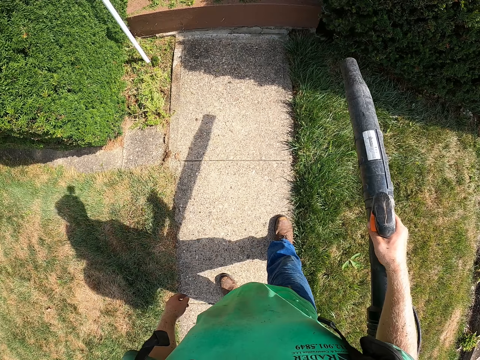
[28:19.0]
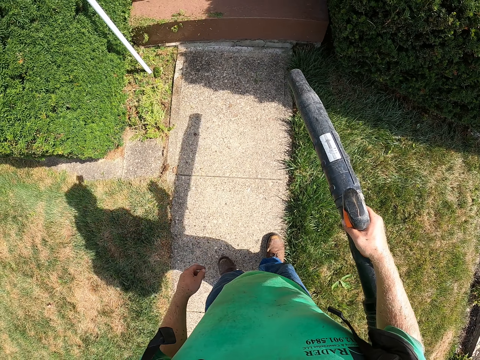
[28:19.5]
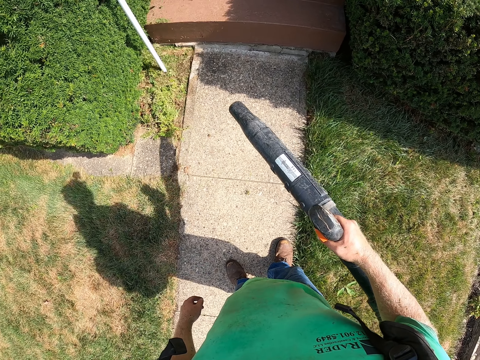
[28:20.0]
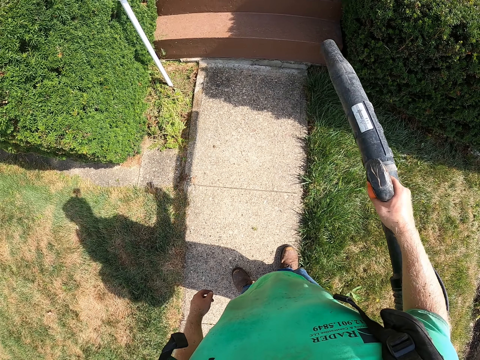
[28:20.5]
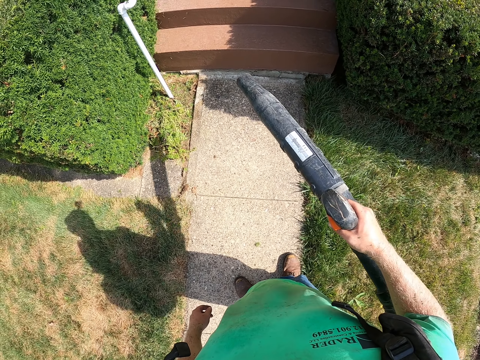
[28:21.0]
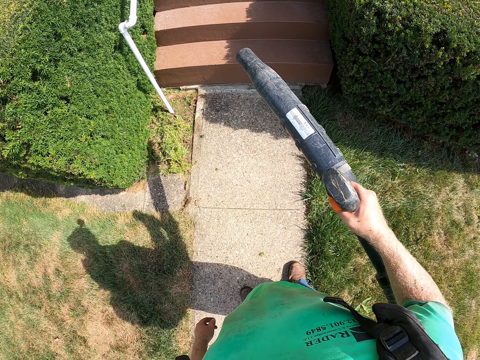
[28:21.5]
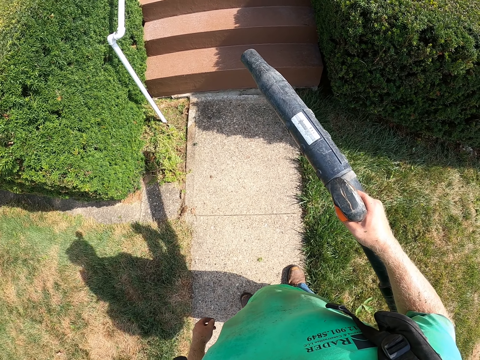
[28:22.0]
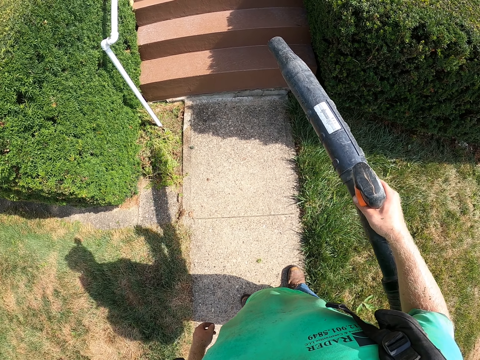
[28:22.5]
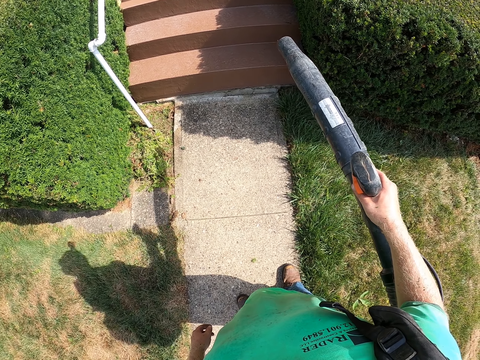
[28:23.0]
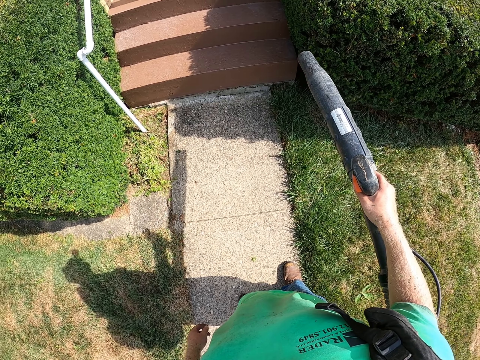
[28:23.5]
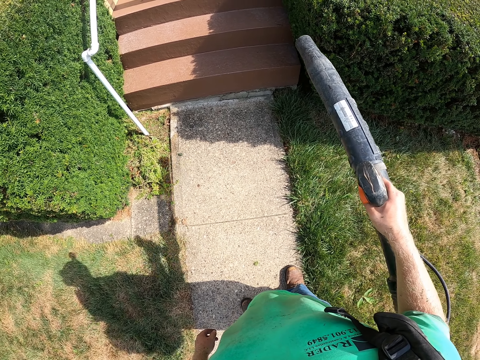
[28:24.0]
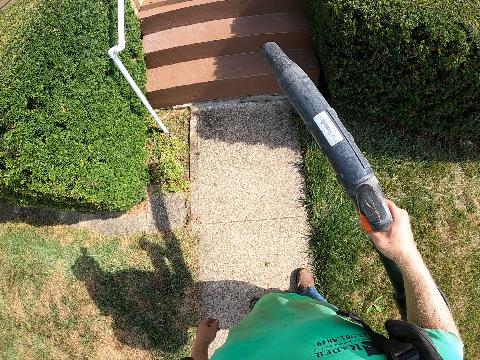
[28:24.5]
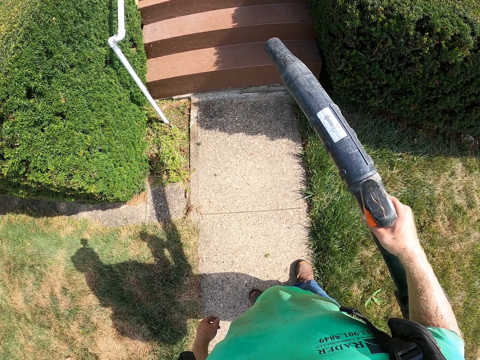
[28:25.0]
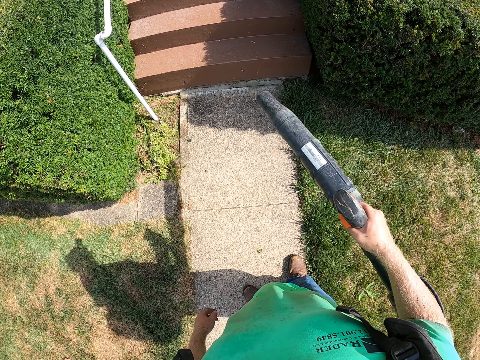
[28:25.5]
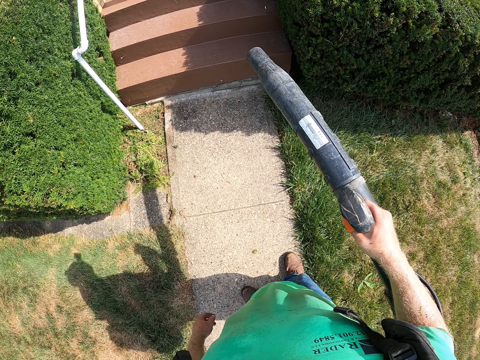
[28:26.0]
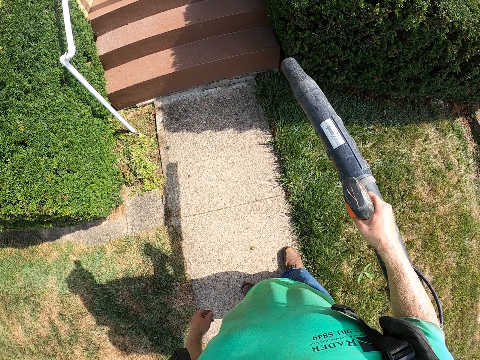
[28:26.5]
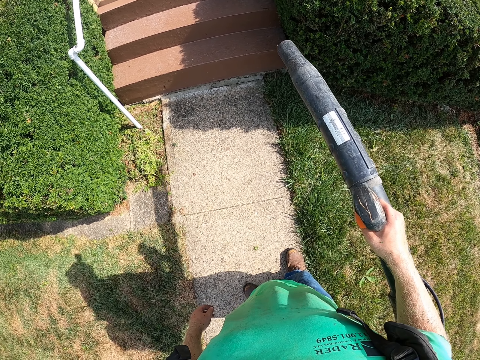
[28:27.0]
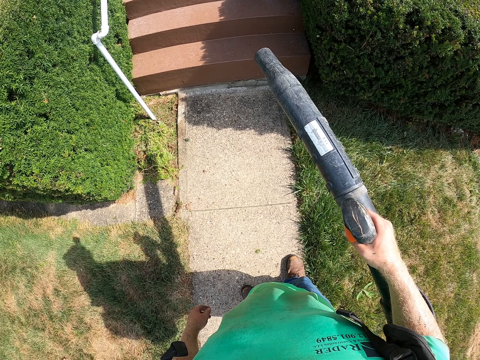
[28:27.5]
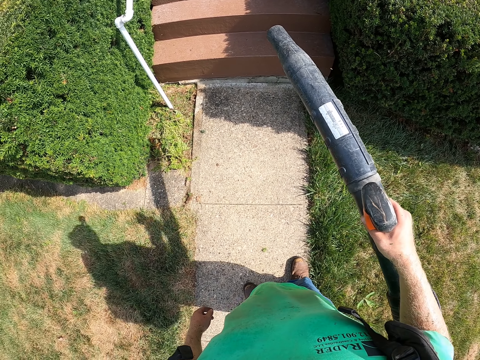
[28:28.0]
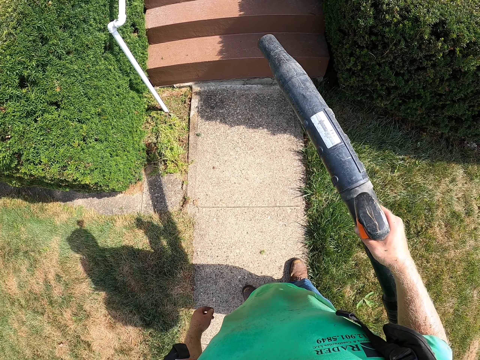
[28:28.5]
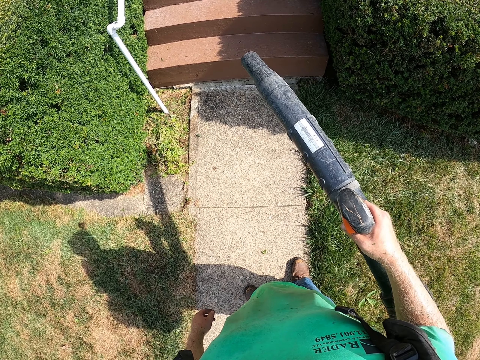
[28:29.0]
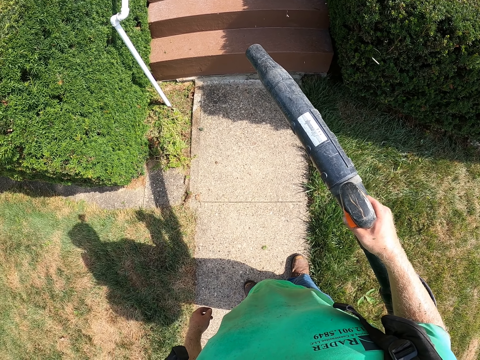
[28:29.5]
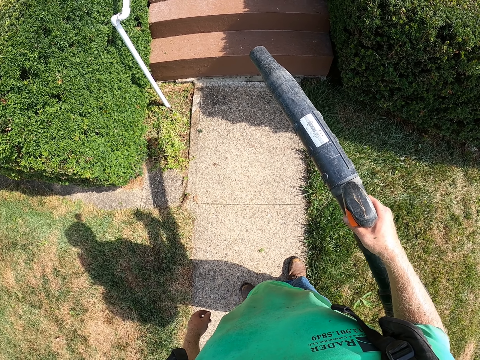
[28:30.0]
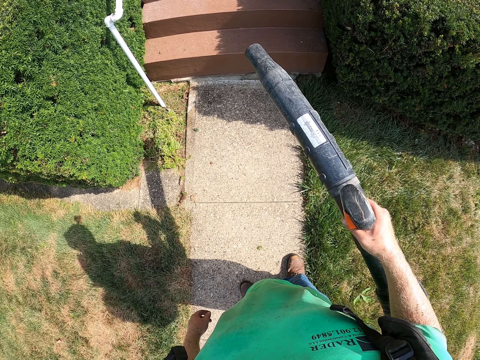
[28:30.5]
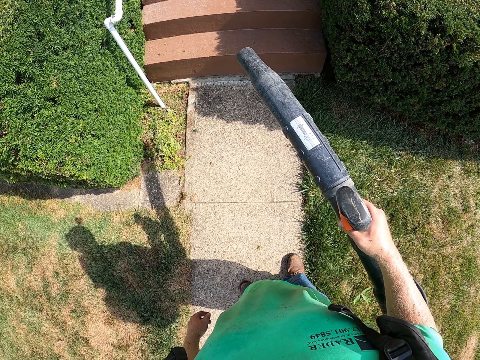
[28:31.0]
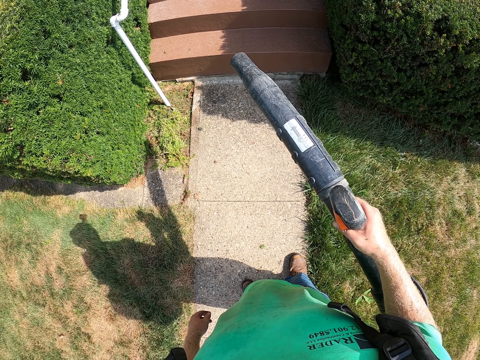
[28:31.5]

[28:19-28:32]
The camera wearer lifts the leaf blower. They blow. They lift the leaf blower. They blow. They lift the leaf blower and shake the leaf blower.

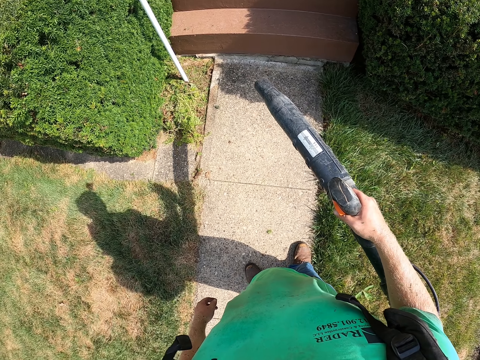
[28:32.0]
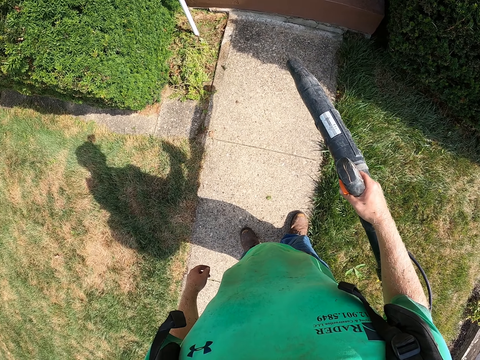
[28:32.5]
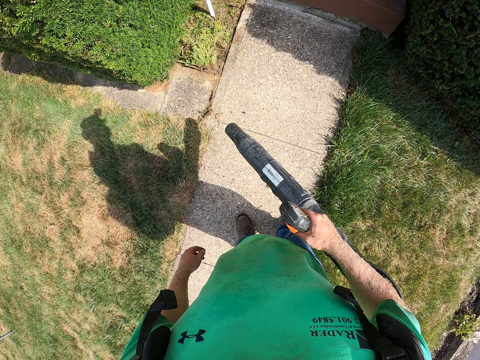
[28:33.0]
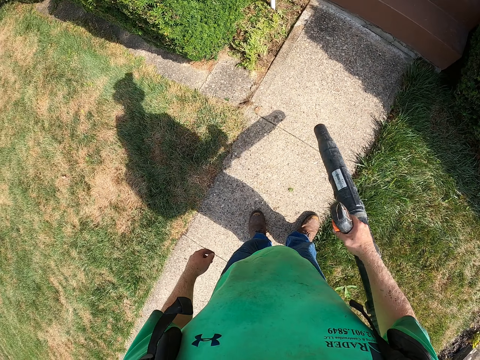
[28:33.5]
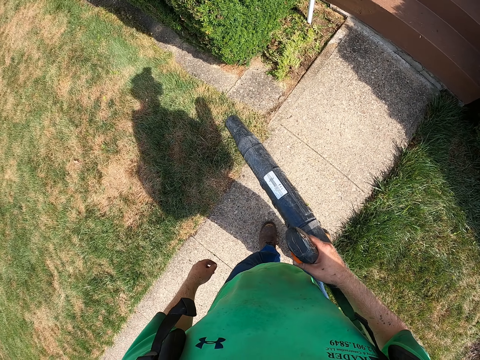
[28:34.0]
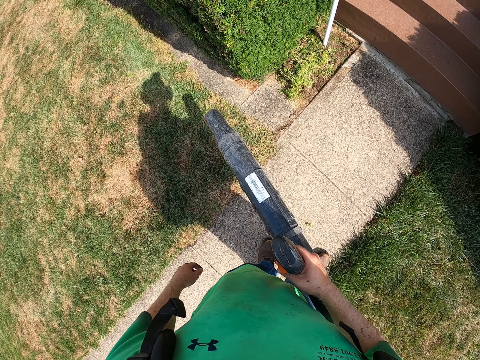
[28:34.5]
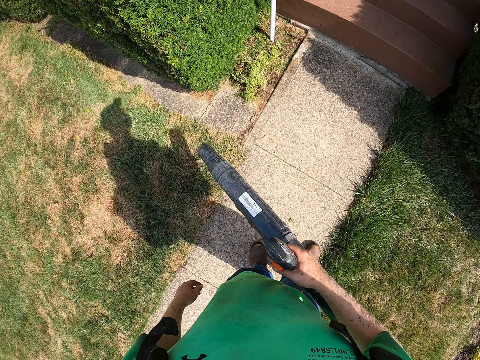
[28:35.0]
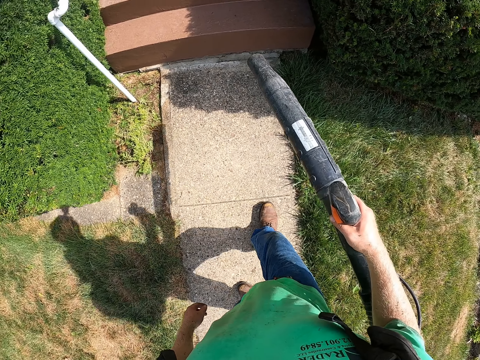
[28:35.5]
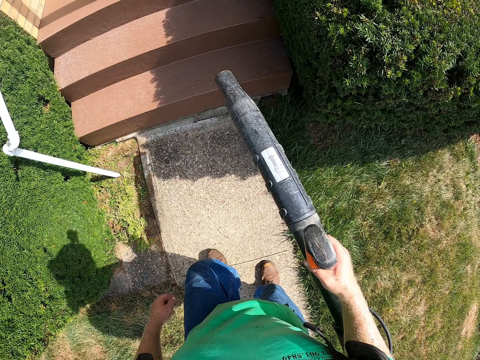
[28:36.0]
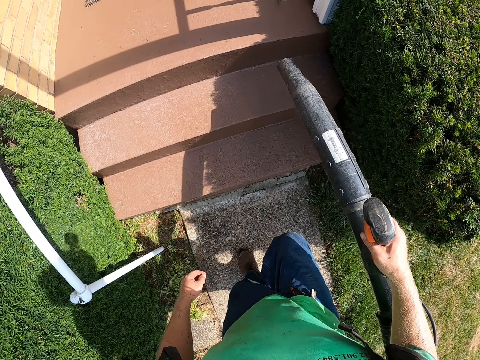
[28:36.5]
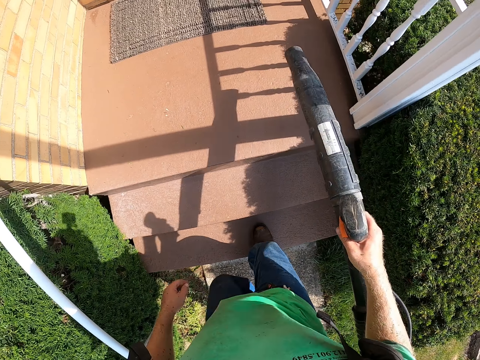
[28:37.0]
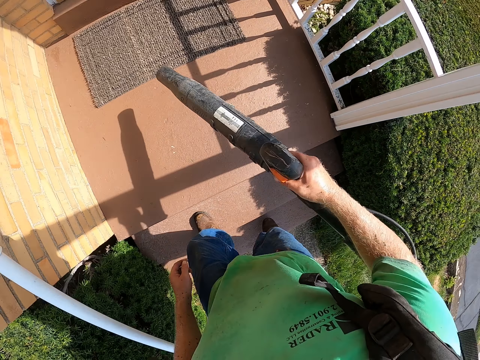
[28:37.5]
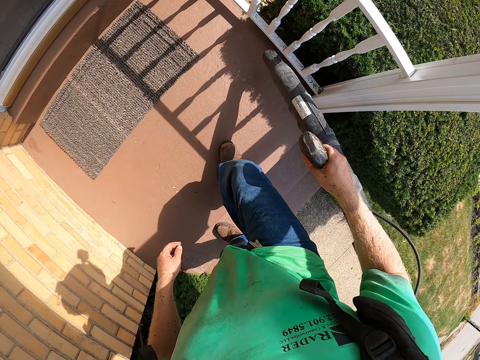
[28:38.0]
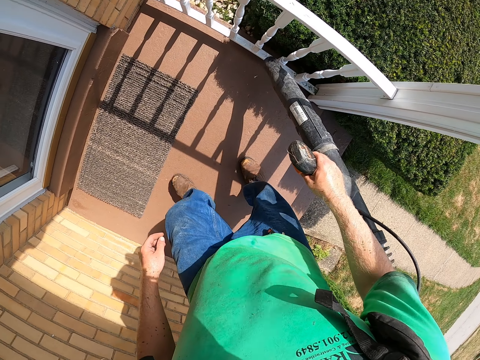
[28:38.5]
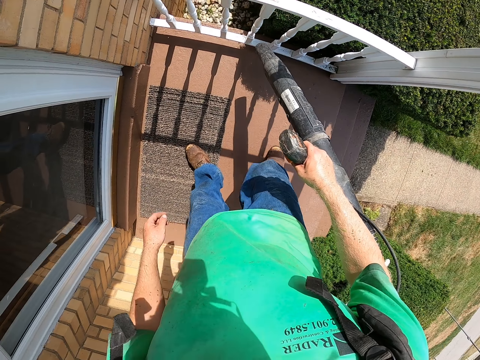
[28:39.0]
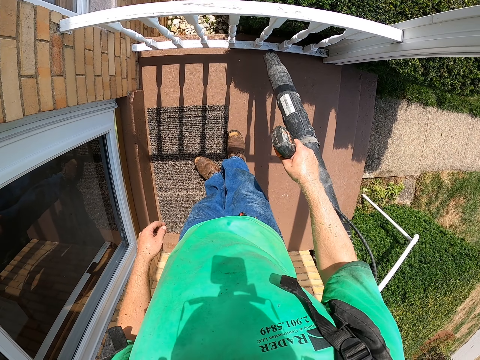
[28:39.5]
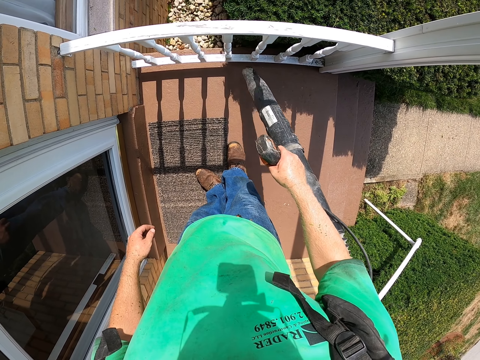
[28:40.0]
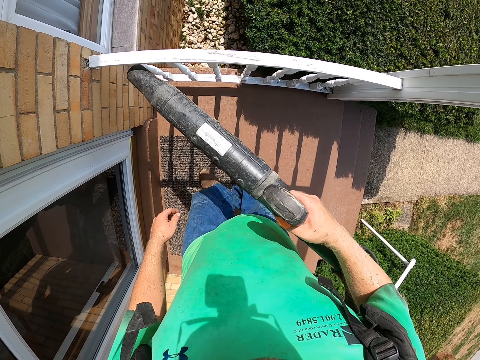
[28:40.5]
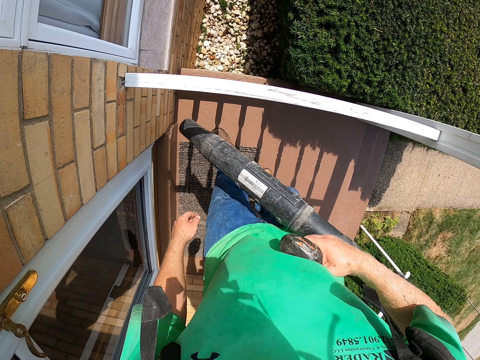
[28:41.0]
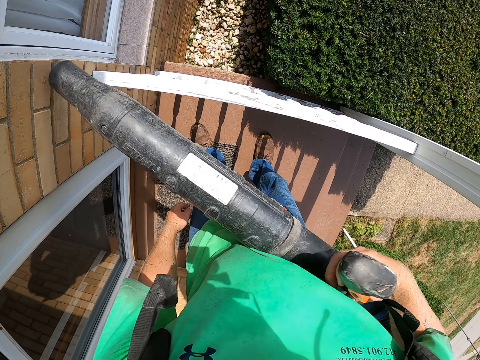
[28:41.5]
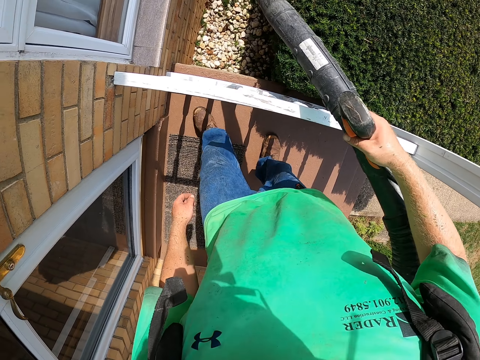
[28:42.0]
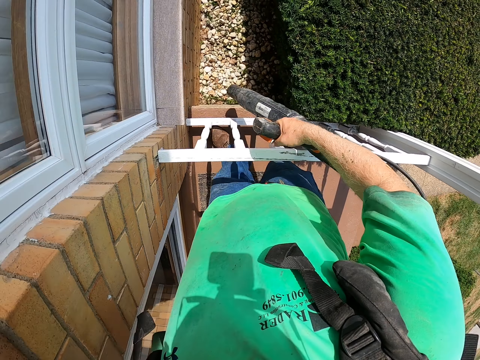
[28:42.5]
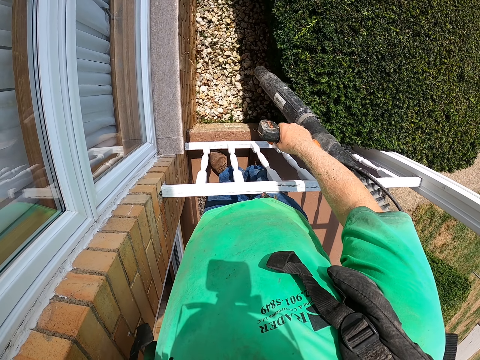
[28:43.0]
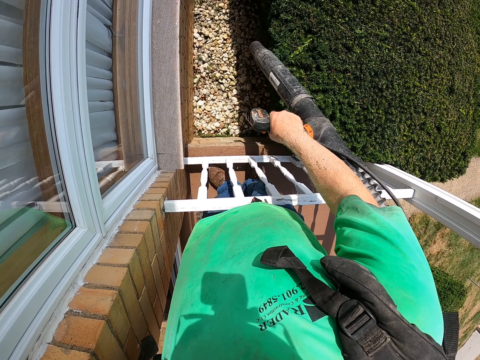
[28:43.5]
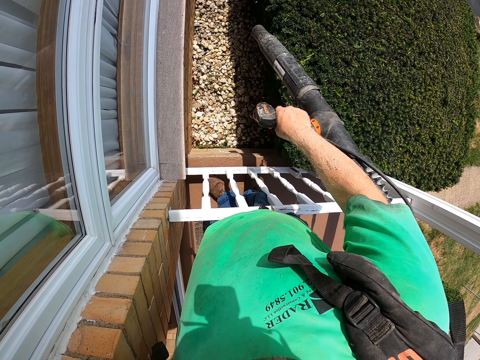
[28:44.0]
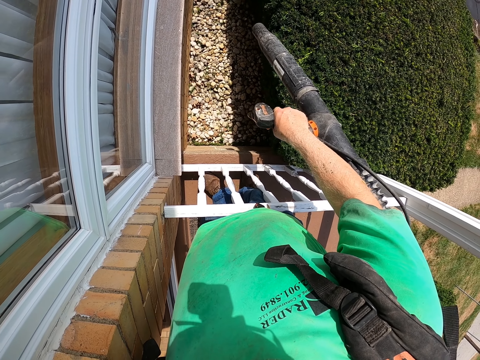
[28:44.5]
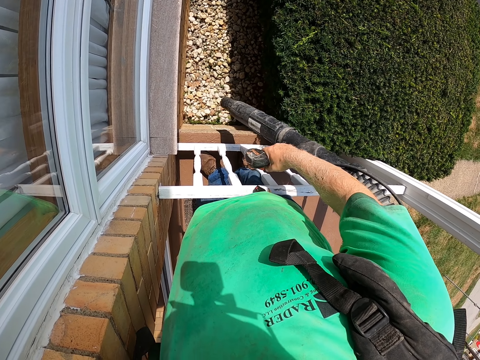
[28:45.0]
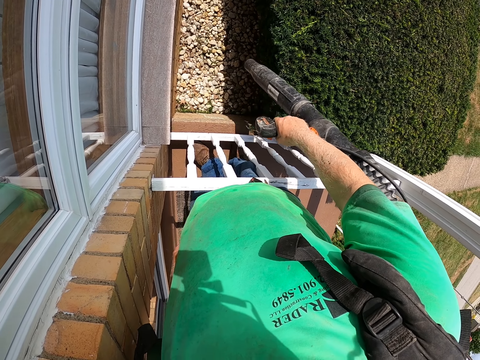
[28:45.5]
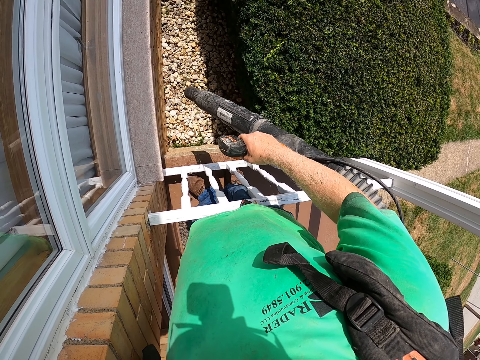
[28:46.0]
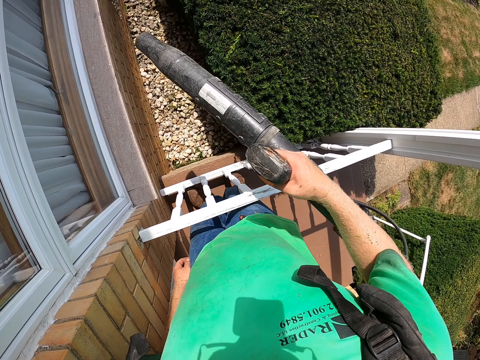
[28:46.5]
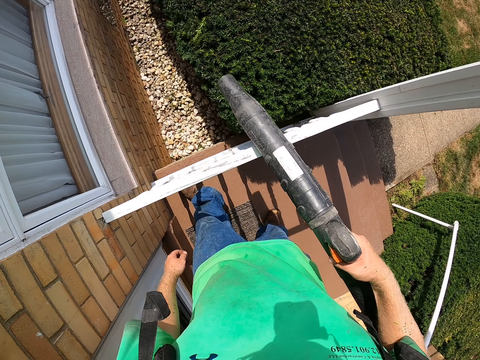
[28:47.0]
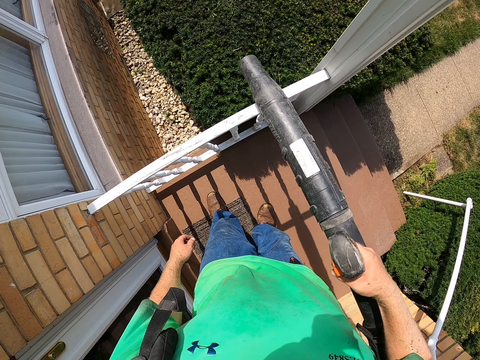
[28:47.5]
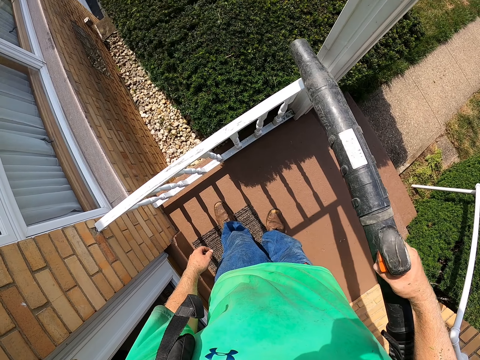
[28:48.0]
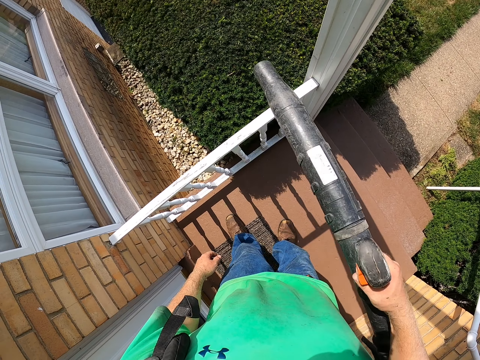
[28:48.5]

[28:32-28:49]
The camera wearer blows. They blow again. They walk to a door. They lift the leaf blower. They blow. They lift the leaf blower. They blow on the ground. They lift the blower.
